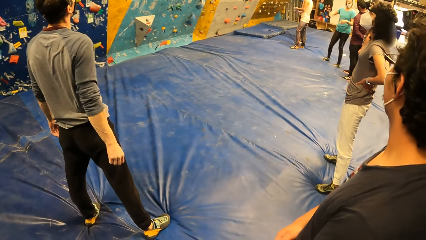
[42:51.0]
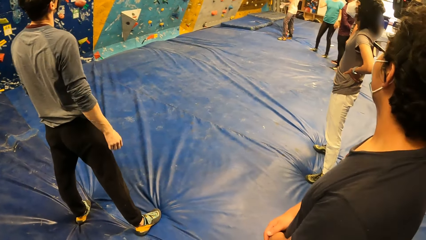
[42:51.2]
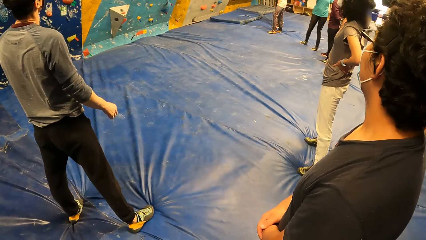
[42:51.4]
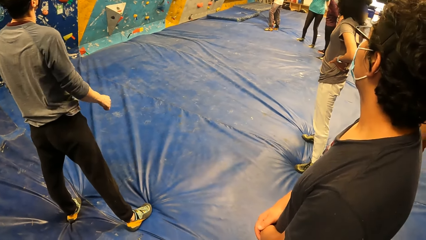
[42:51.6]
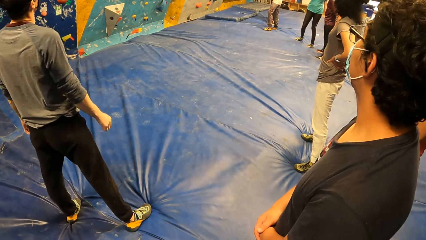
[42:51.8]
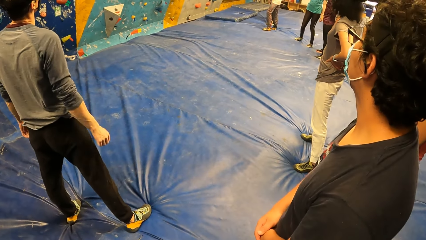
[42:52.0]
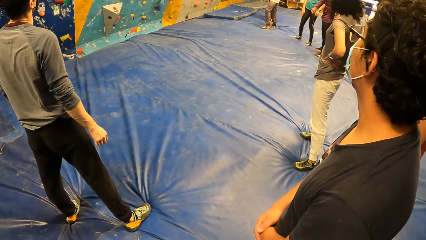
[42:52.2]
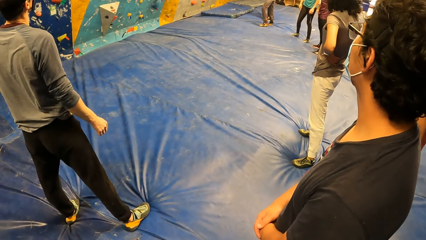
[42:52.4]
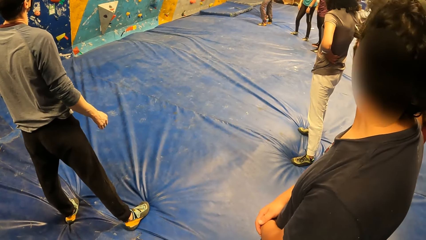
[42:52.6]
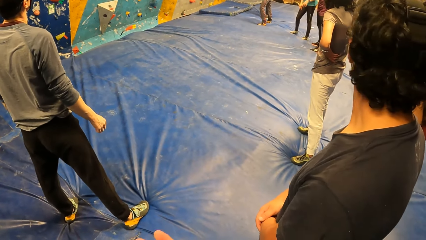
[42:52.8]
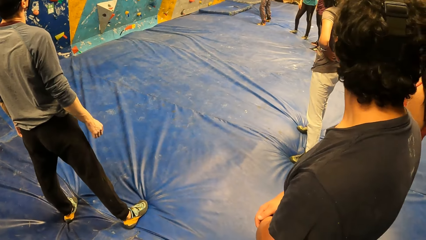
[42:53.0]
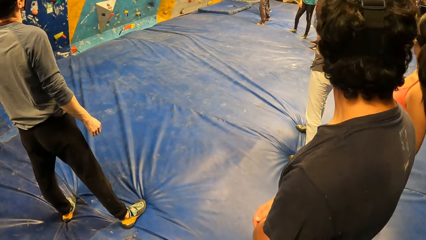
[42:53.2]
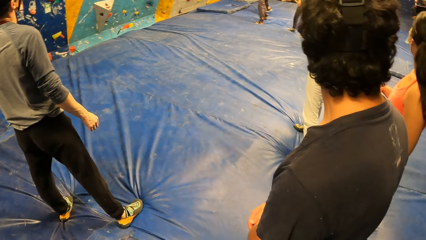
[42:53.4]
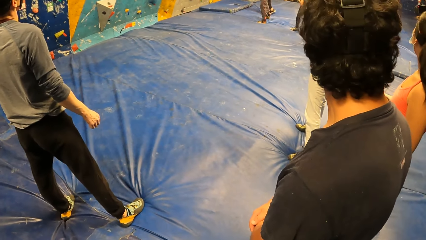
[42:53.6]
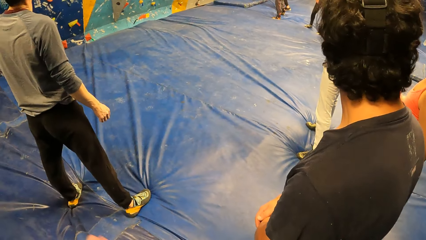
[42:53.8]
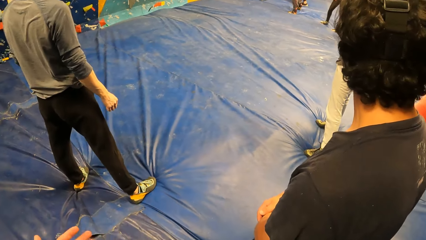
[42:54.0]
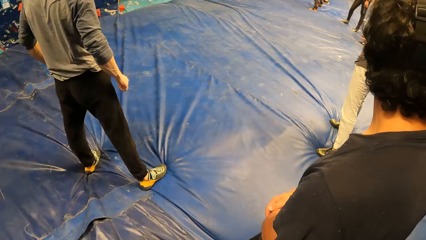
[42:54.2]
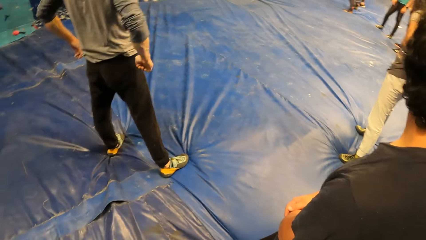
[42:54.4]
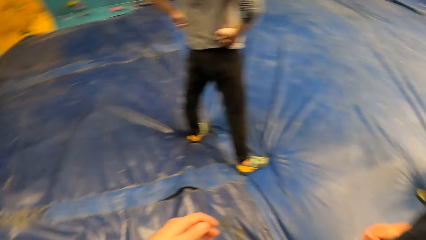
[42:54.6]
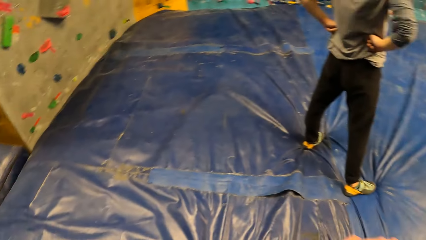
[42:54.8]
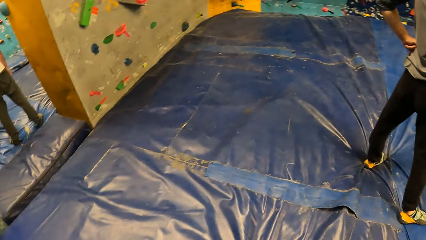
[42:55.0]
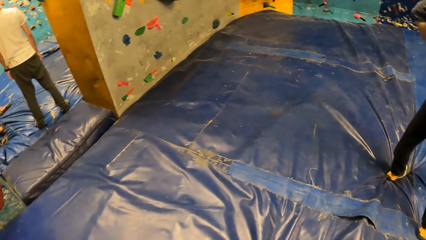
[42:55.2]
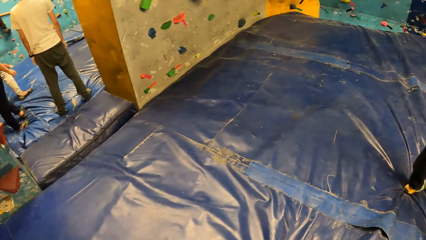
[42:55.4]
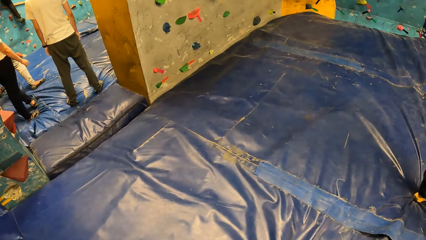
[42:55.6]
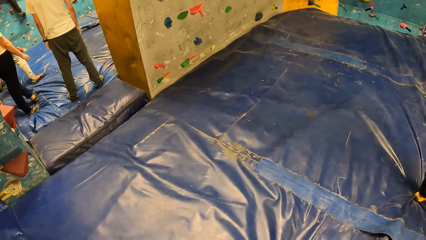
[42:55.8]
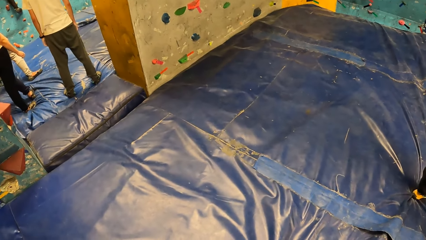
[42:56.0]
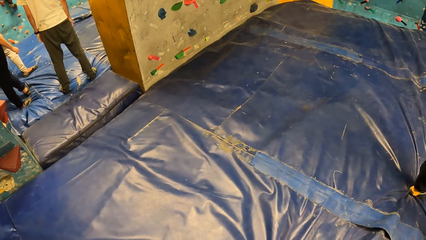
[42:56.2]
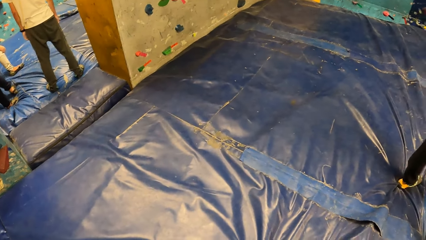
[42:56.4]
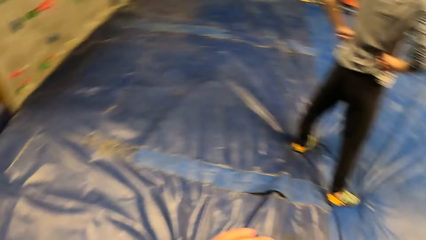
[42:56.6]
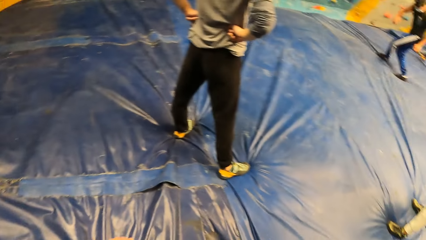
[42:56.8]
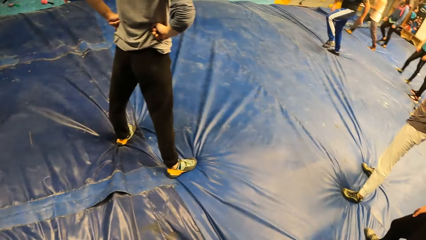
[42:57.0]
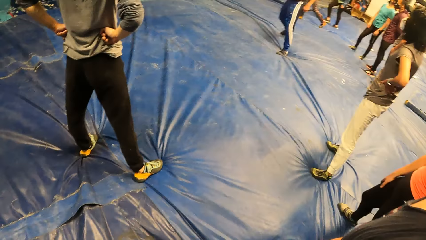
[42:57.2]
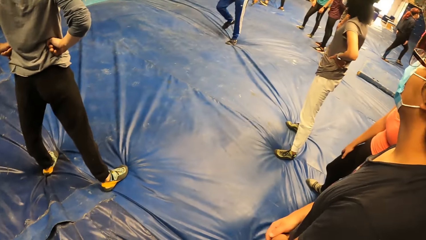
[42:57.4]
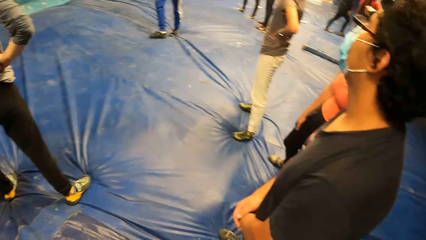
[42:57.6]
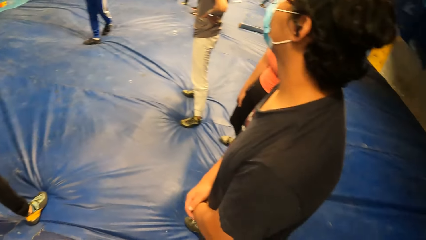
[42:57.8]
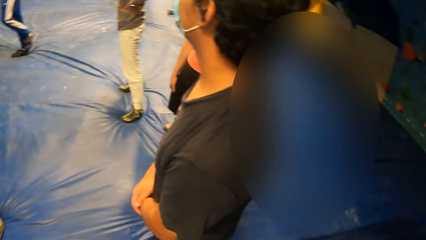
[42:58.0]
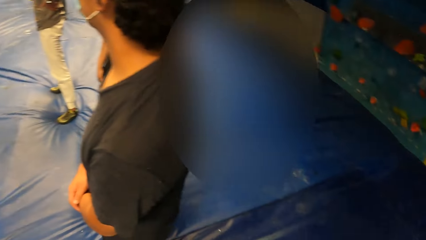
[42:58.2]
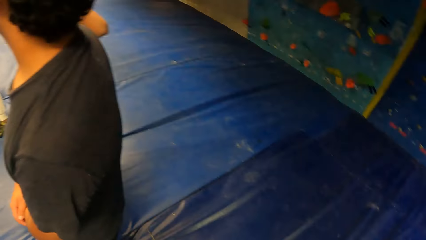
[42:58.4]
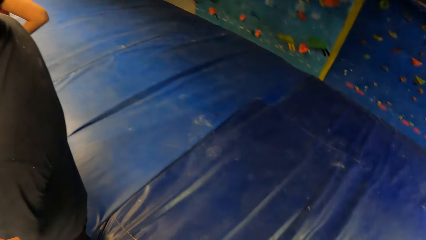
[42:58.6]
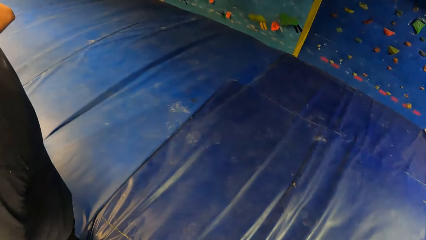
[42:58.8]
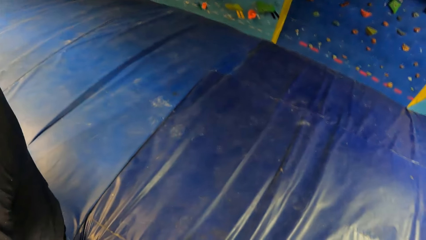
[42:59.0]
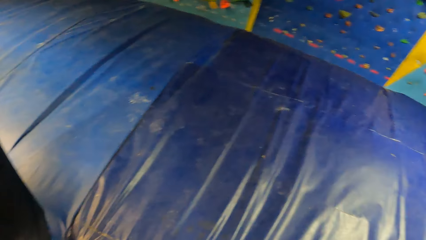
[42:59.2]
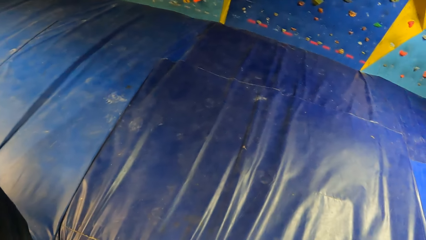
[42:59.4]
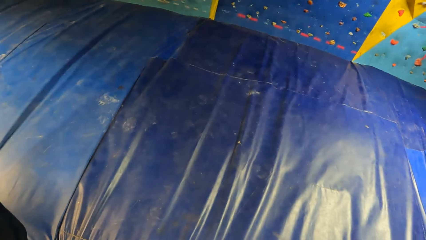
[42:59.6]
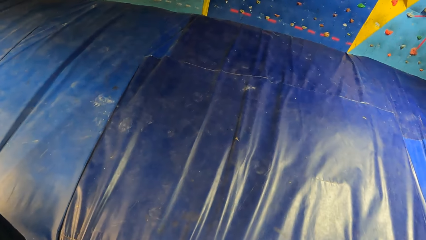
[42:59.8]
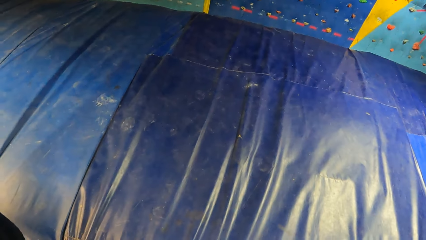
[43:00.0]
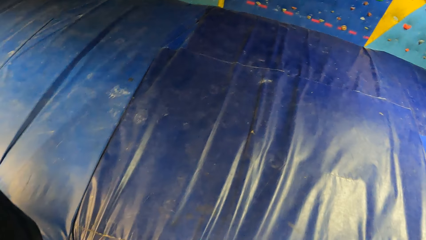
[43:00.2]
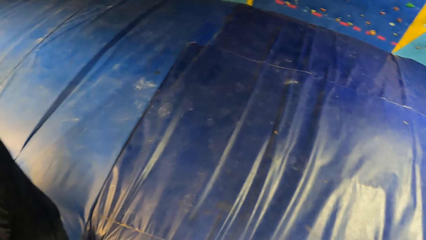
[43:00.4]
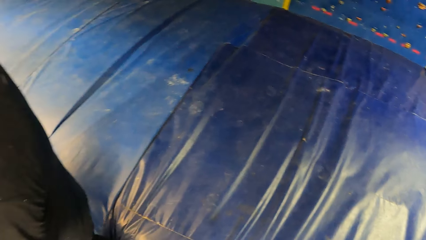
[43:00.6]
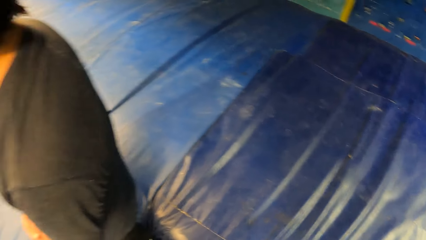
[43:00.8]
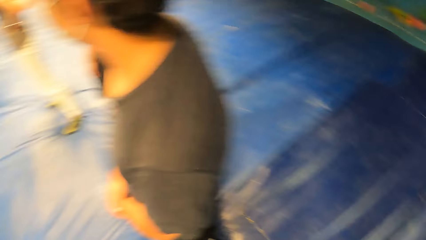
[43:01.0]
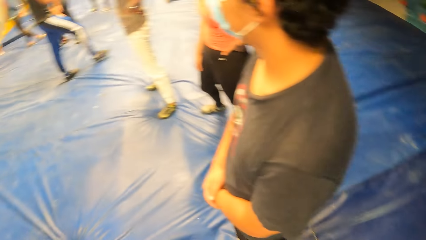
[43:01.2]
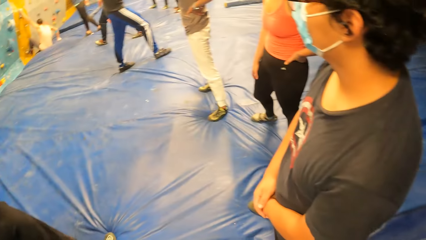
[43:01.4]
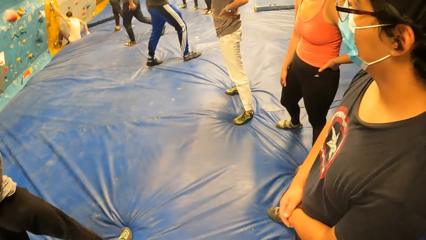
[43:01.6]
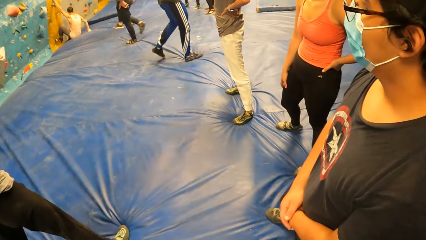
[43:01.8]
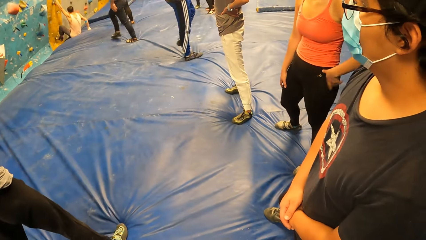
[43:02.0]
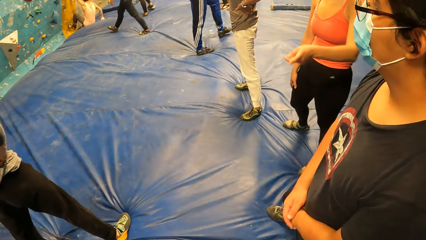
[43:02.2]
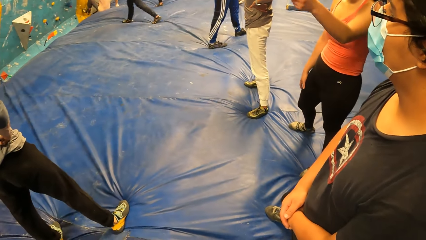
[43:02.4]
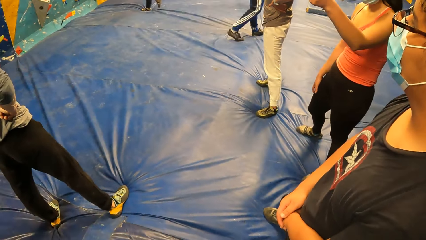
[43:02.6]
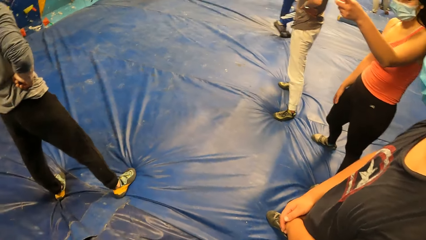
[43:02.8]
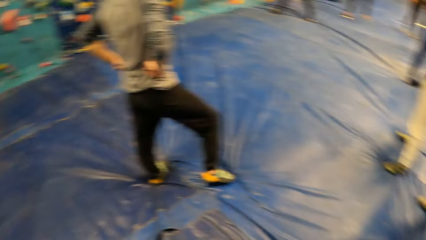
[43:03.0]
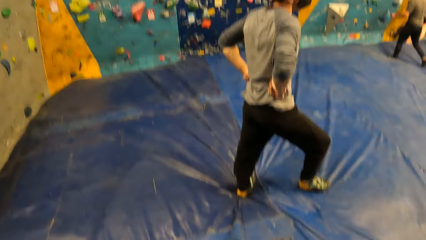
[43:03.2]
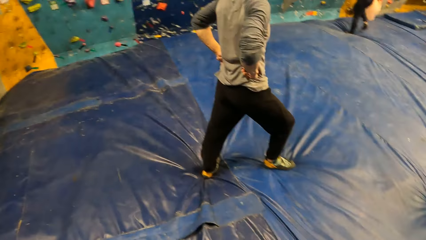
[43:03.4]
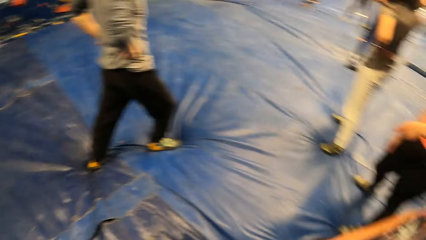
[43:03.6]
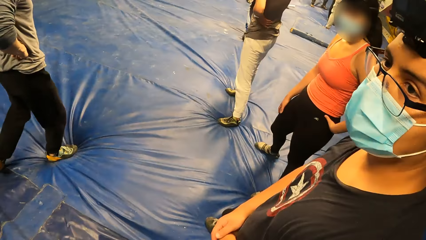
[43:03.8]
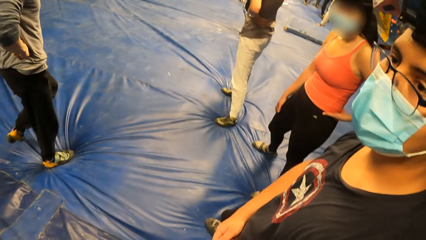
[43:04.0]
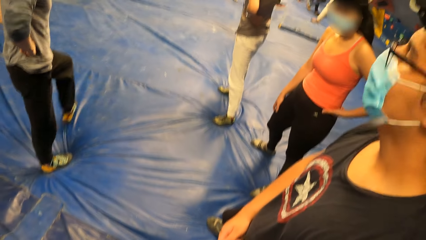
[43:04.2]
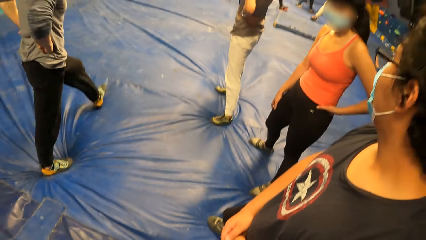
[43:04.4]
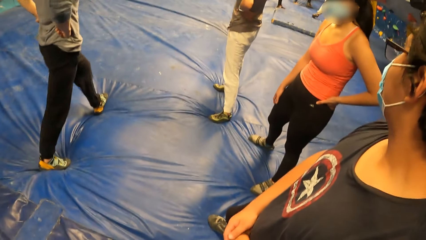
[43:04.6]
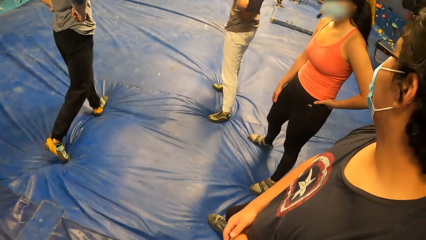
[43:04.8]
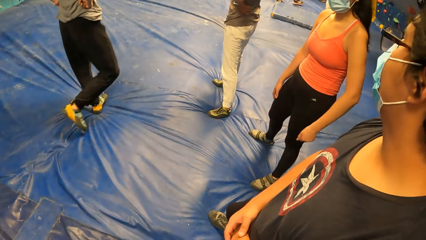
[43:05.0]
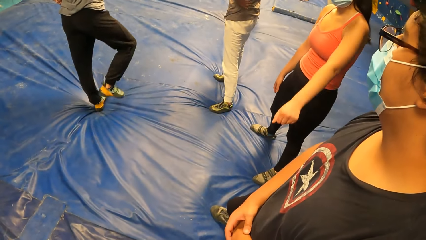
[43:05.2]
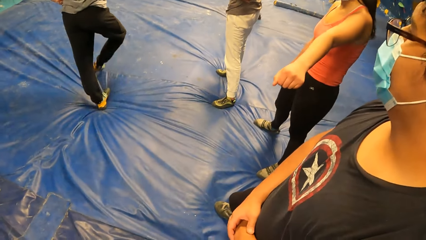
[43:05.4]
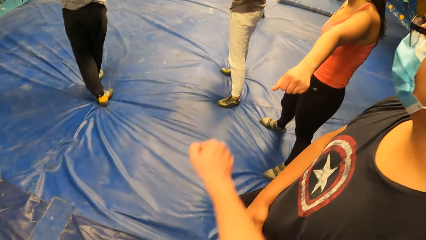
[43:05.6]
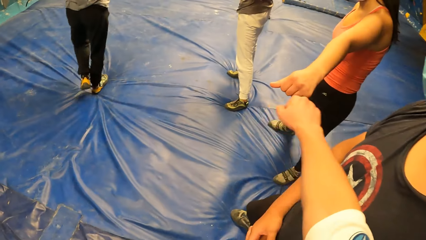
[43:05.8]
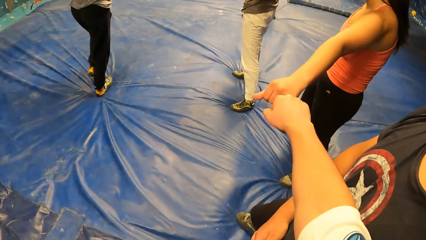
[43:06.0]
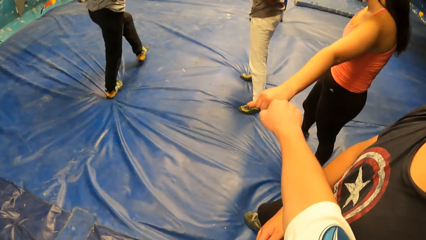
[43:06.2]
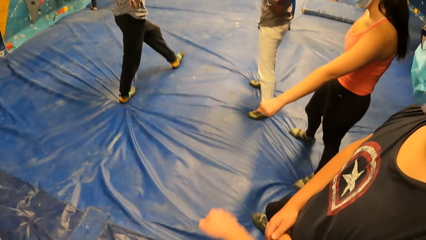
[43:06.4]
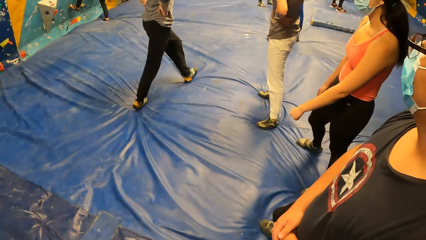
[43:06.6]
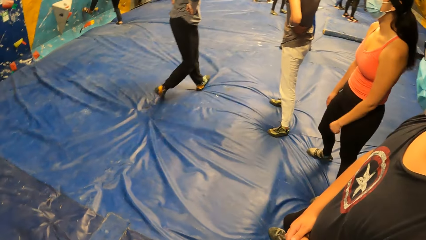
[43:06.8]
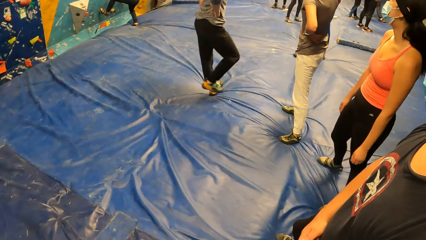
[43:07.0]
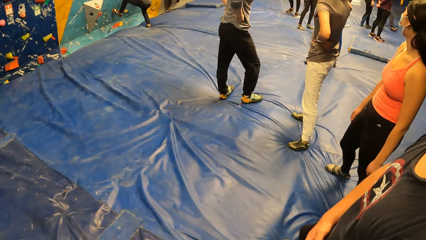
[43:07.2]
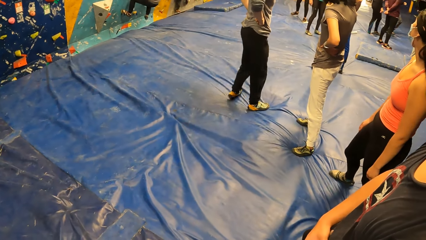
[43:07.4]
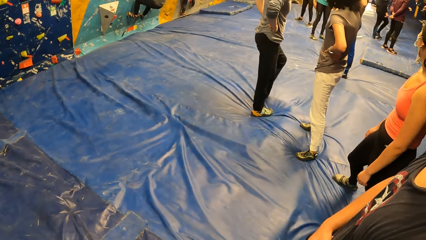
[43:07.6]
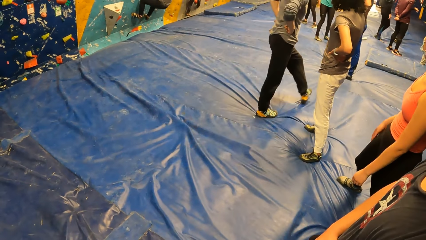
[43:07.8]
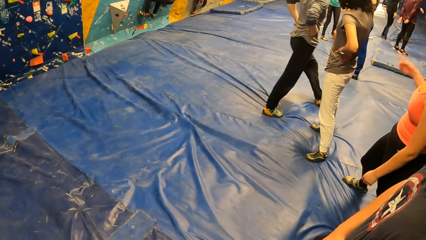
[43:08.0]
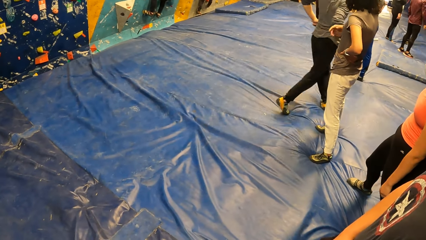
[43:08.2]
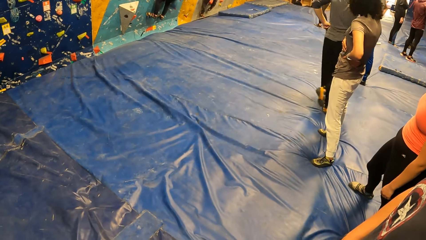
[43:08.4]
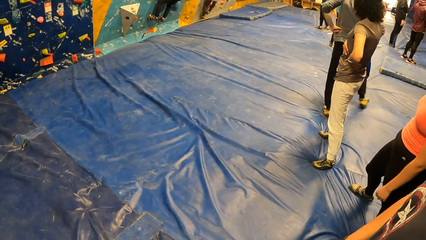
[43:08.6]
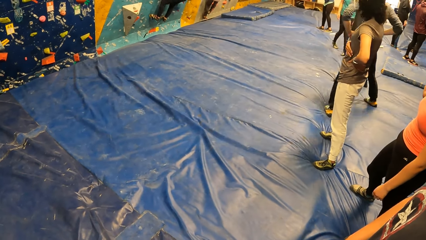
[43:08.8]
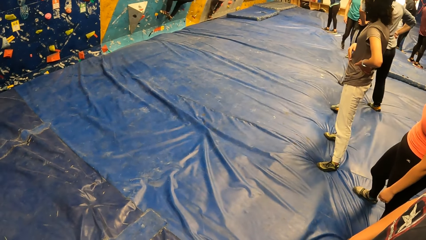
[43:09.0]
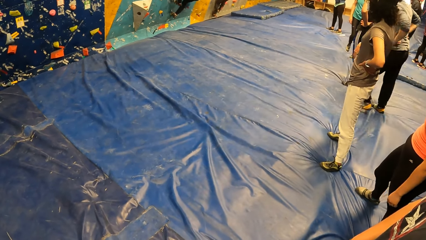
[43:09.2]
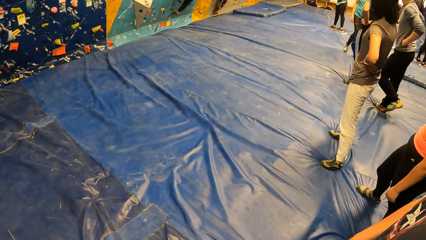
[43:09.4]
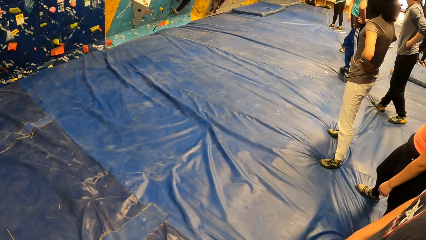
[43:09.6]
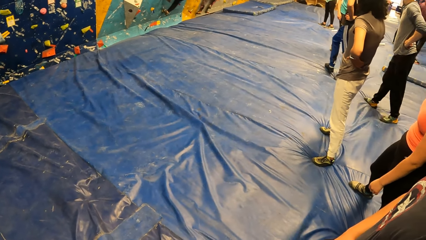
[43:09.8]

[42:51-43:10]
The camera wearer looks around the room. A woman interacts with the camera wearer. The camera wearer fist cheers with the woman. They lower the right hand.
